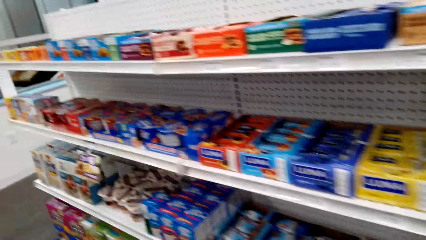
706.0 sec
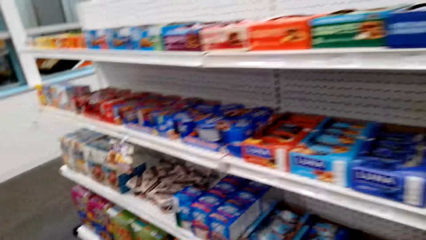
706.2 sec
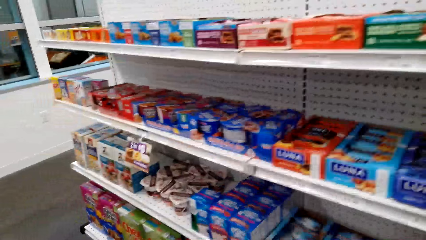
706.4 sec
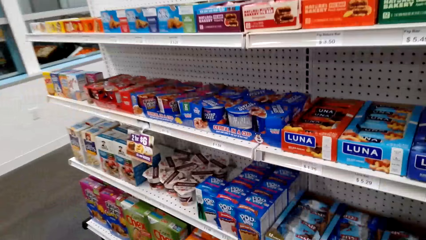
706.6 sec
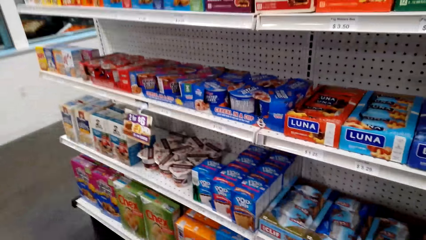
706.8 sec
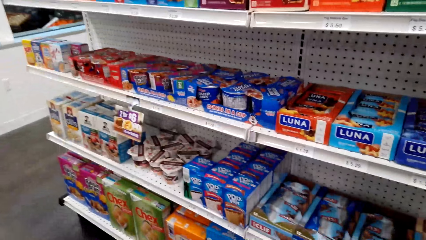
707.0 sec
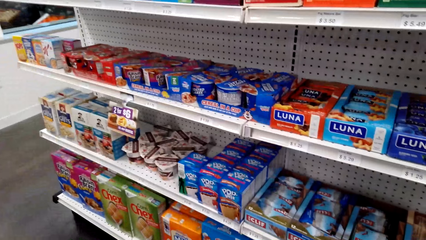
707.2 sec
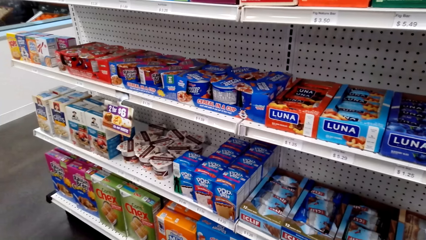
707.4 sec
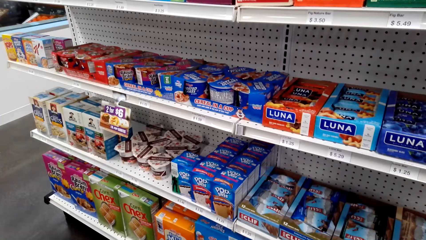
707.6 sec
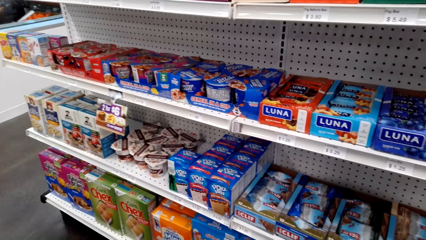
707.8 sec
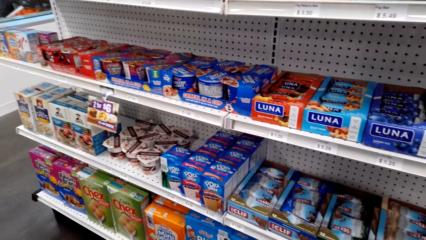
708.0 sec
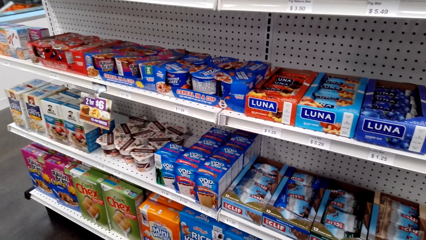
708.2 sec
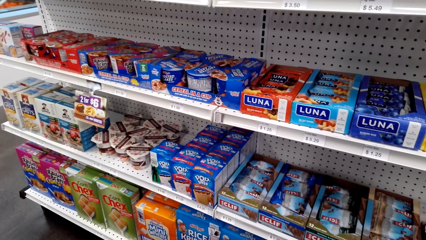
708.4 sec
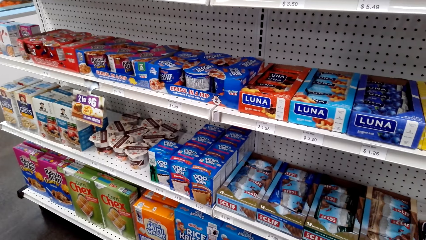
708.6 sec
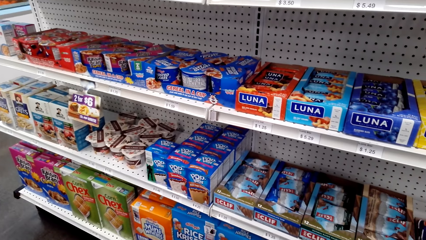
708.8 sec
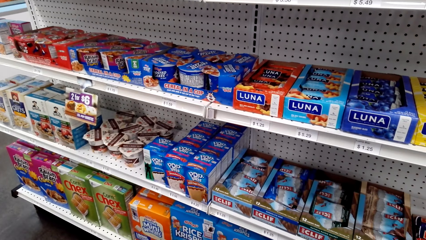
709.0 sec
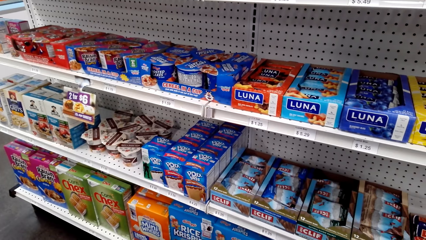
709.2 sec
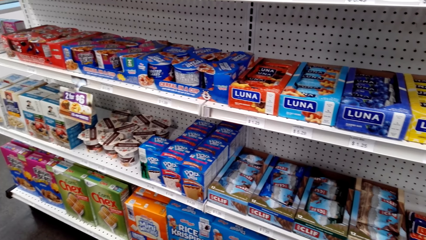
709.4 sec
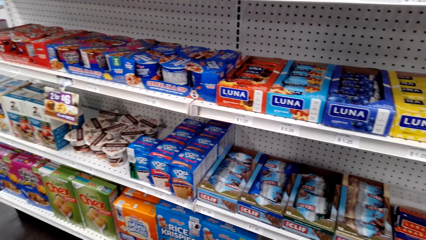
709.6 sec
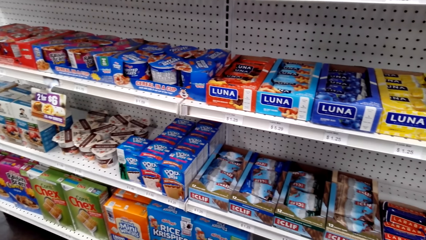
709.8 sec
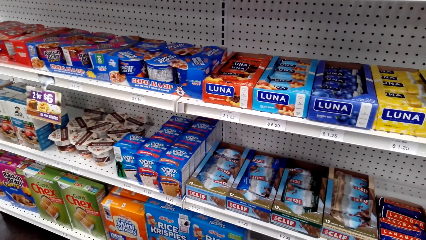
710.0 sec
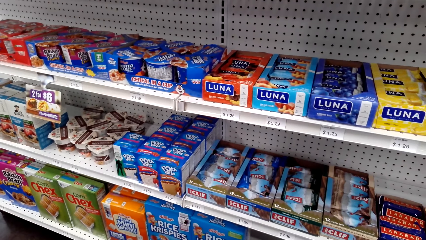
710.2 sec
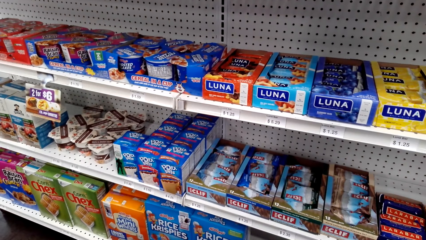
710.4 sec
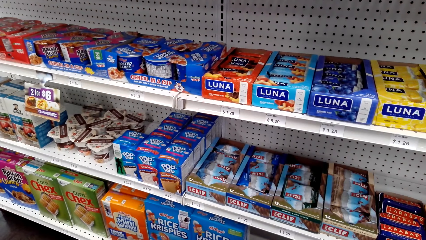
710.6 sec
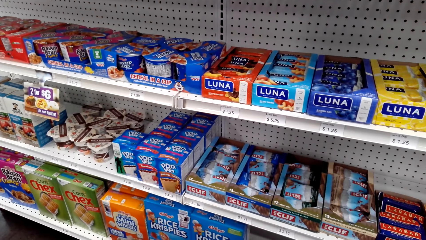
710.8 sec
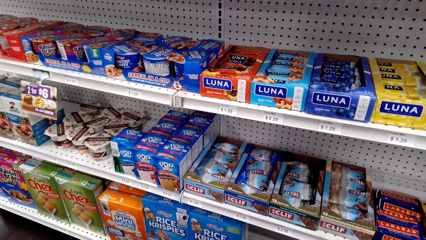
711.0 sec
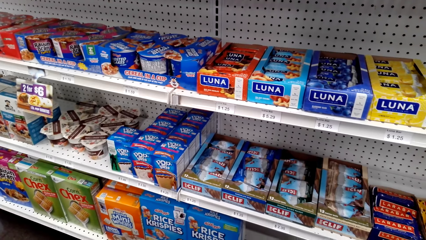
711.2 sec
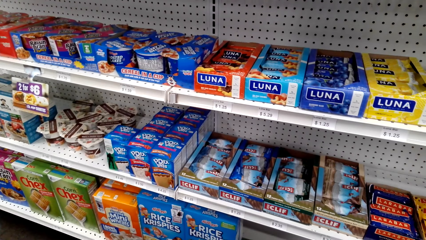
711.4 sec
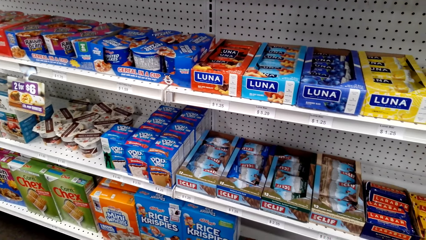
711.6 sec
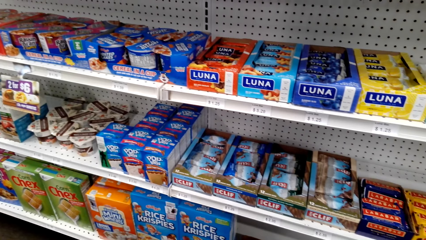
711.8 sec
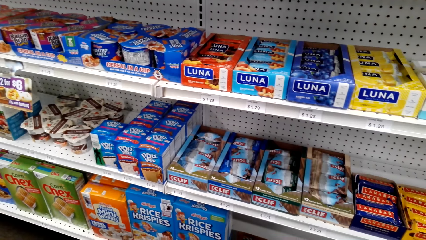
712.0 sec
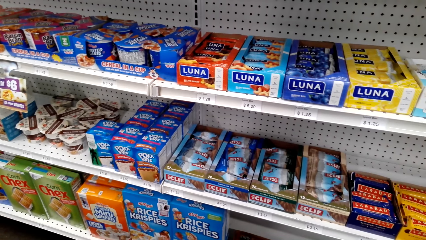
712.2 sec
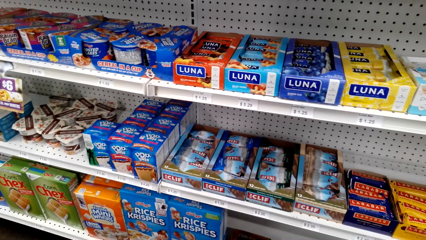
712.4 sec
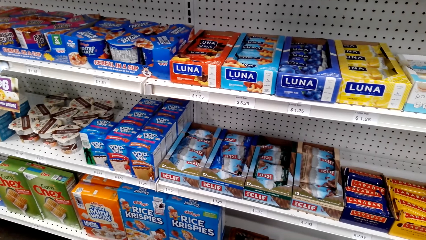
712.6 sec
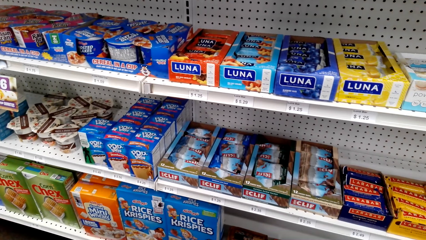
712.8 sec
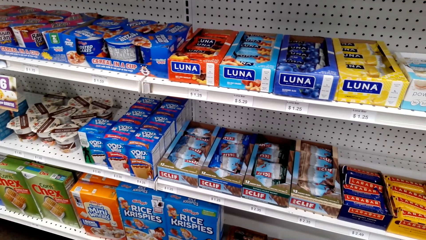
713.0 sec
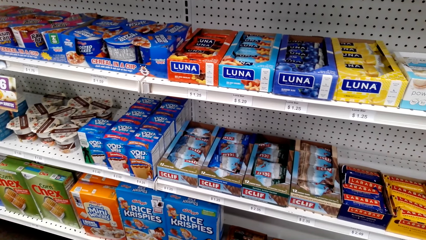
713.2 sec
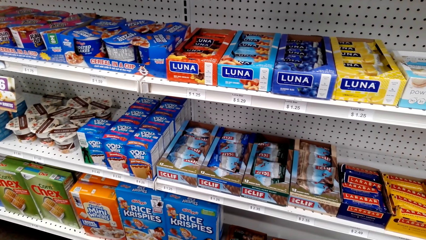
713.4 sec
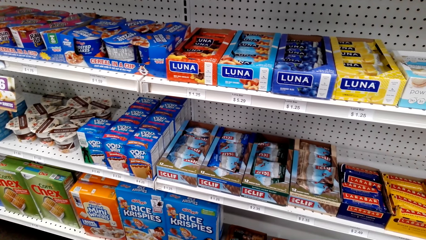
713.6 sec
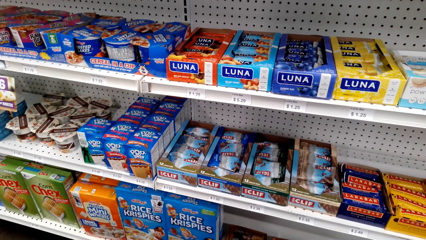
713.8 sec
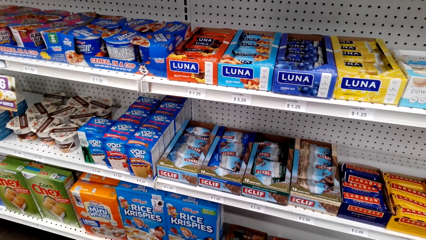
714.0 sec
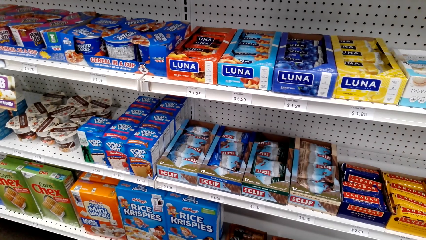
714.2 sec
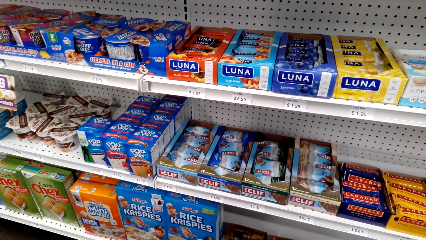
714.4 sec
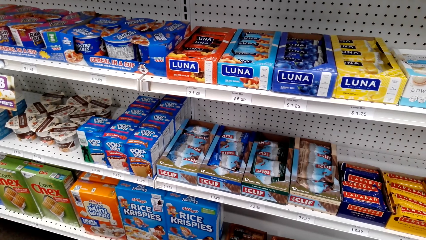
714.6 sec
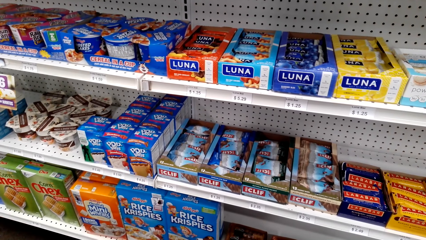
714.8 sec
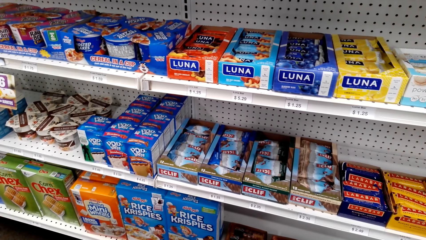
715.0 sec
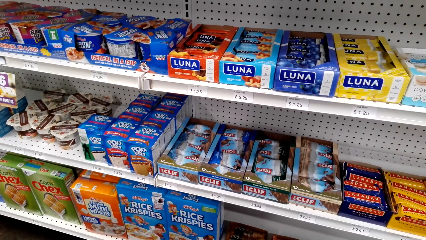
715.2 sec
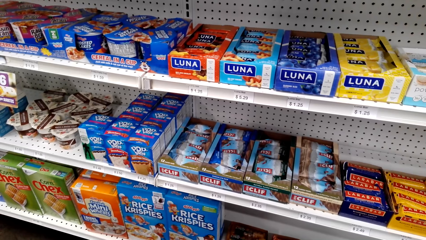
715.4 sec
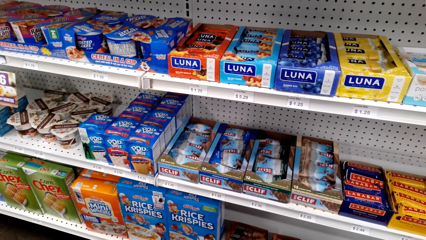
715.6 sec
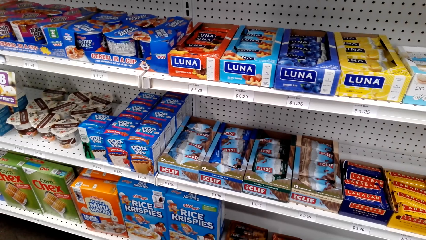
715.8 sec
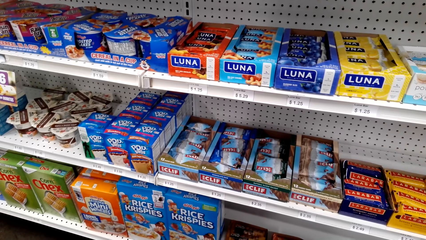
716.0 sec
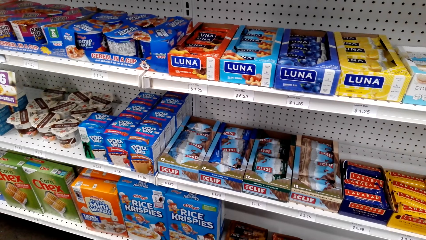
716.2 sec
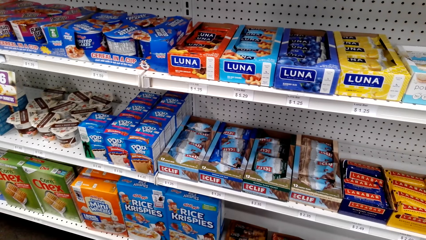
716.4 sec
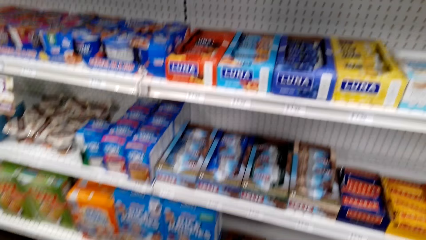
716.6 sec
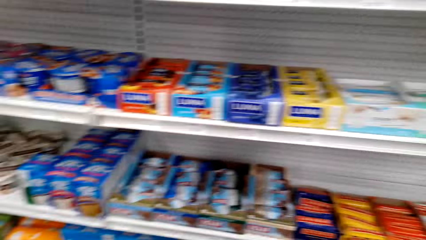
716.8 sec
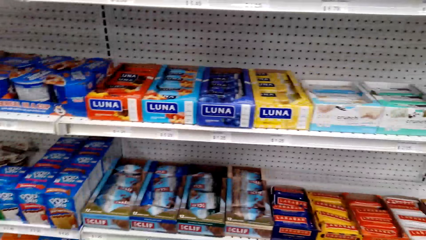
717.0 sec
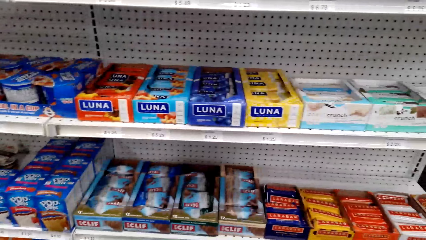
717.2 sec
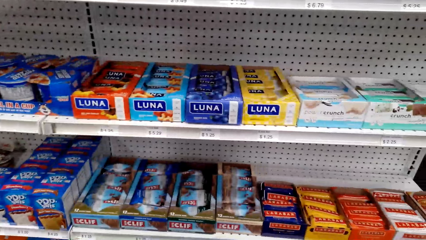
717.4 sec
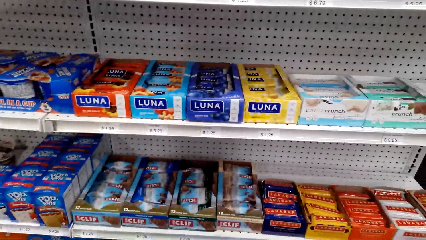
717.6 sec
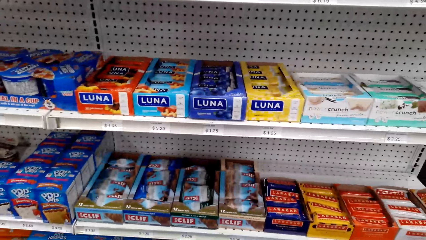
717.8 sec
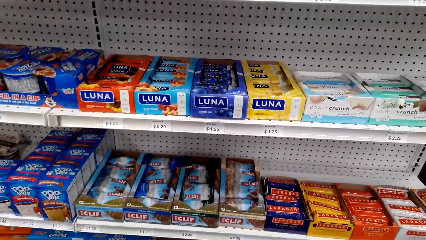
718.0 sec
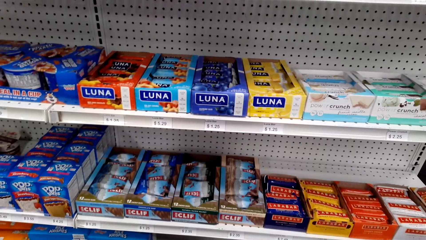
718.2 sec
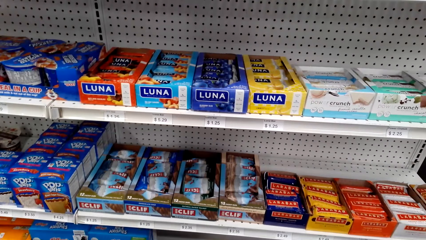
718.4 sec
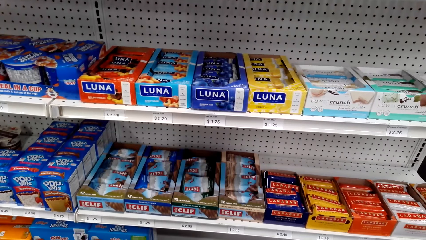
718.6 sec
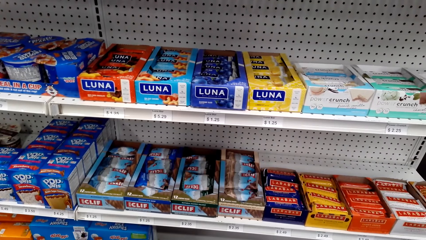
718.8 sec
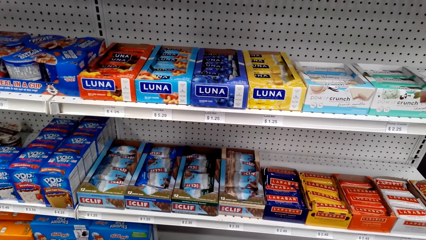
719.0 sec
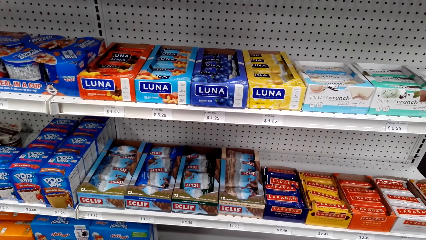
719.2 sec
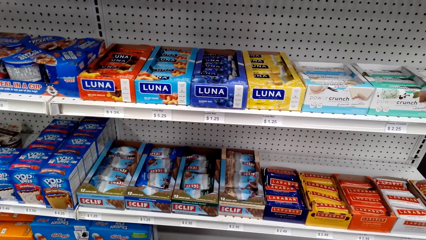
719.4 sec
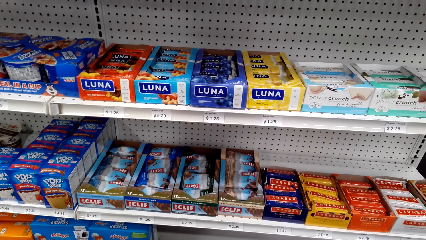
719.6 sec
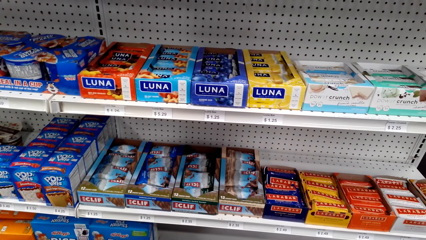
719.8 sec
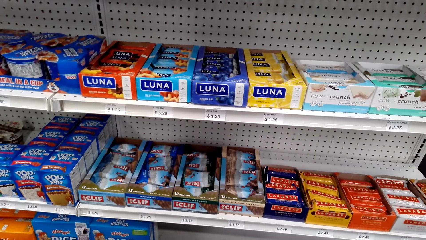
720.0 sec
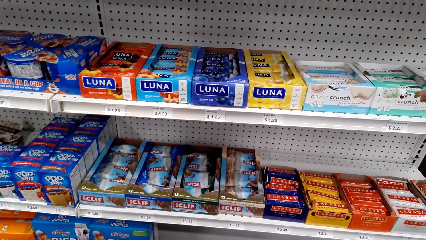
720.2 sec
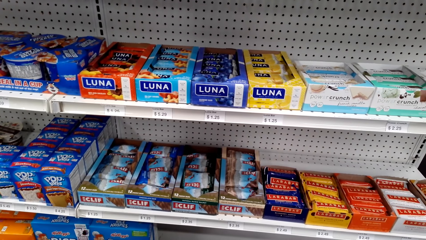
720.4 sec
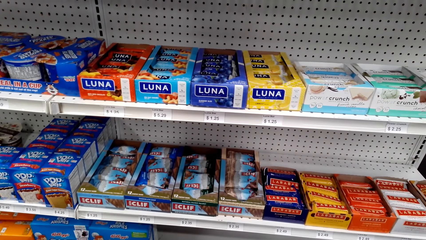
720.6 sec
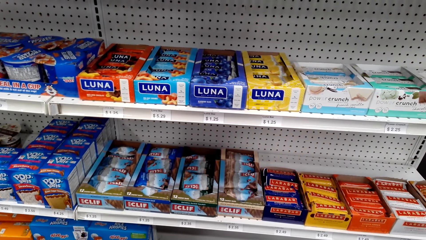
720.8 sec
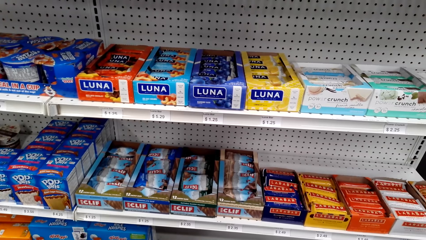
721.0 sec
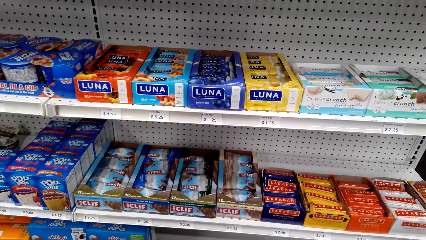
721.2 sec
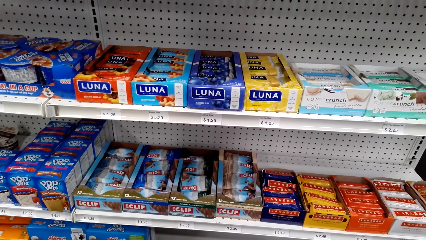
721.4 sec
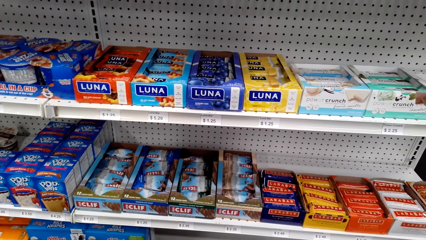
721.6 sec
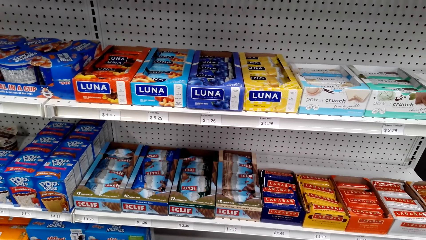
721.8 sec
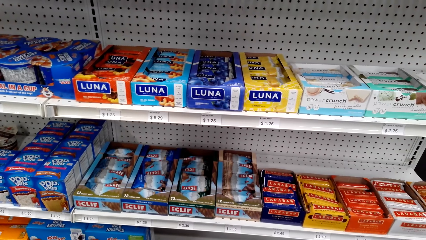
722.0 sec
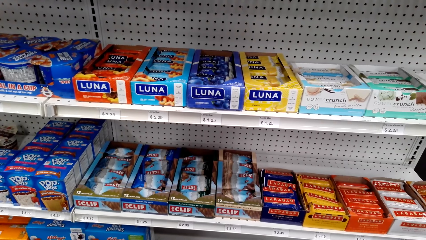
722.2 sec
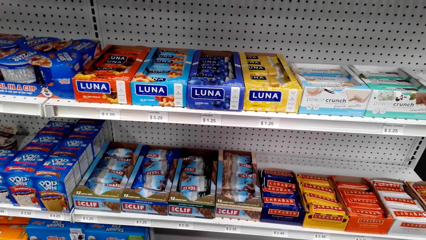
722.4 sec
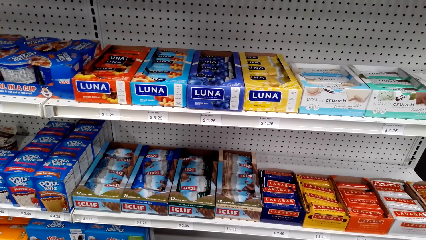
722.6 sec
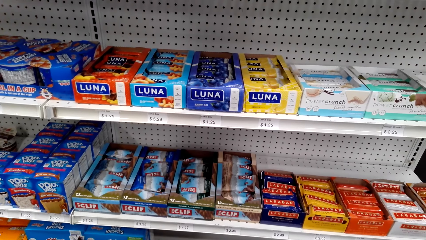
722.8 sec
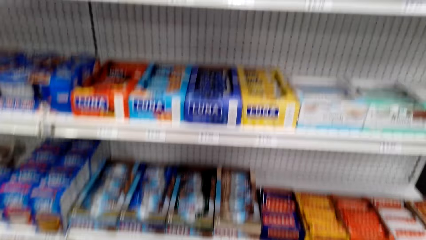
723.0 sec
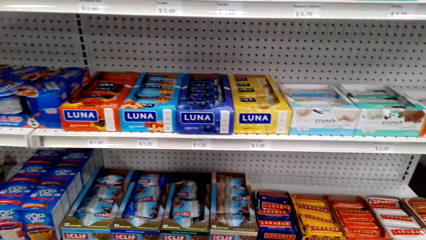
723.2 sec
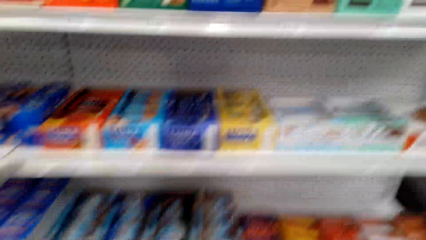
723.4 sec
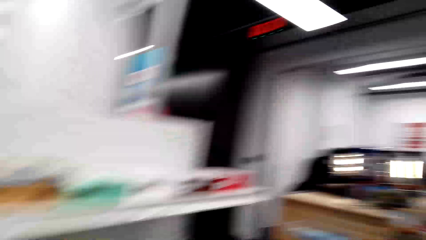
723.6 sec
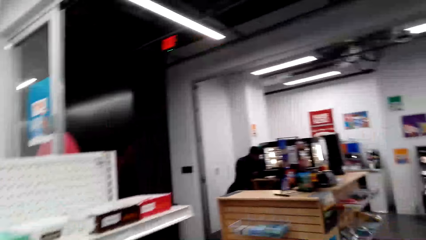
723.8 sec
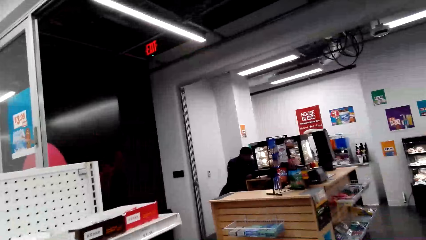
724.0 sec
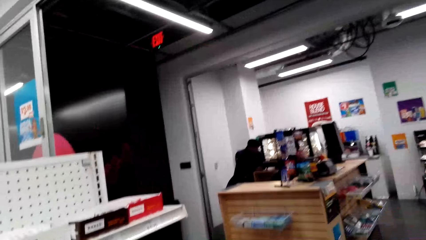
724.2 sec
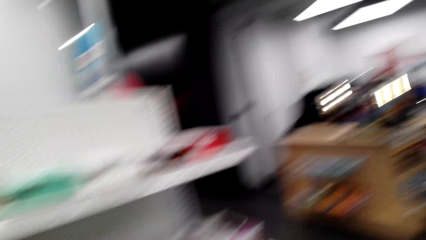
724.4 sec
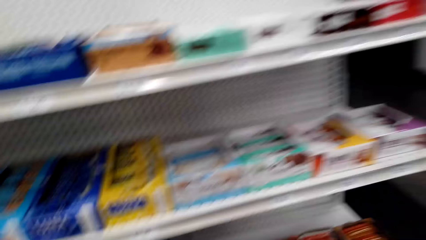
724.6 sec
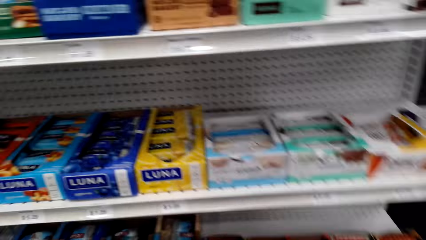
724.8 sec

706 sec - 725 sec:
The camera wearer laughs and talks to a person. The person talks to the camera wearer. The camera wearer talks to the person. The person talks to the camera wearer. The camera wearer laughs.
